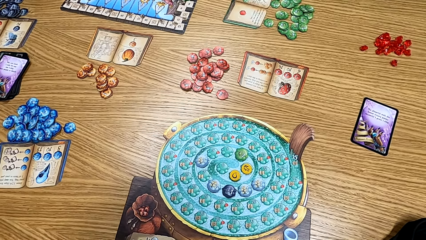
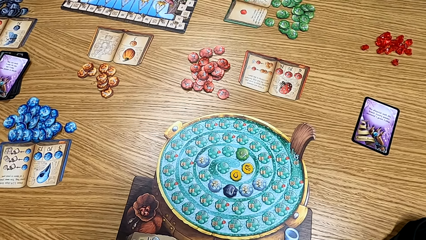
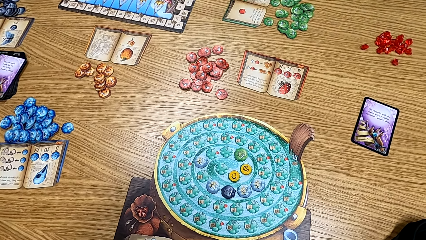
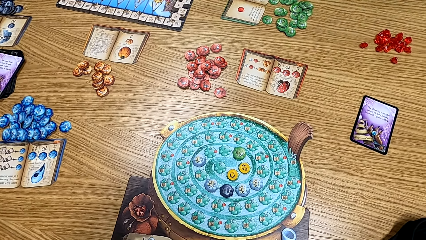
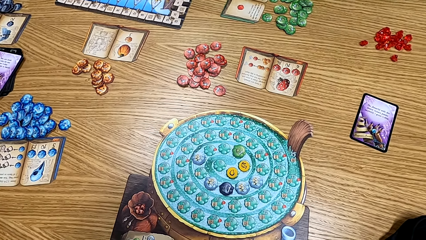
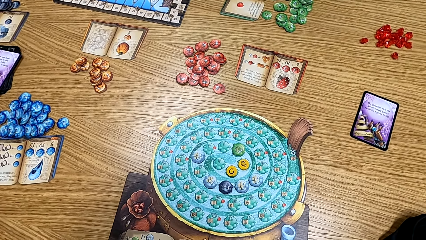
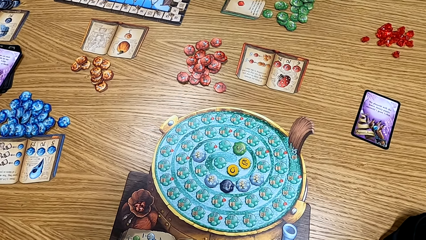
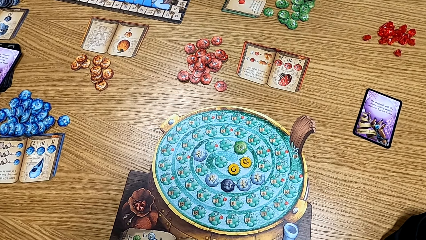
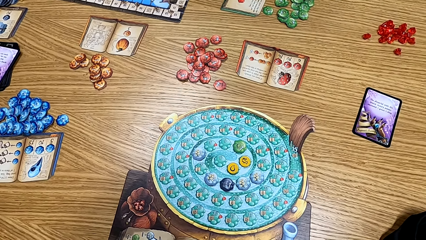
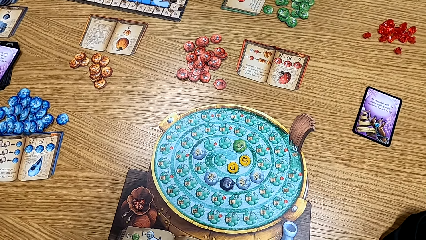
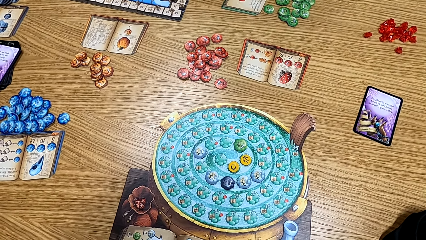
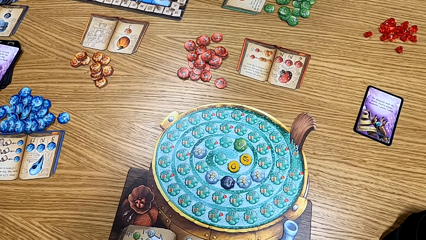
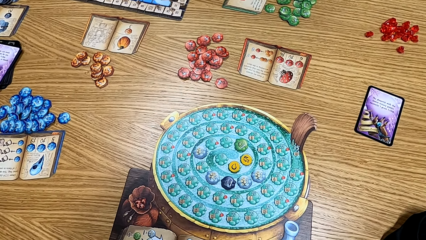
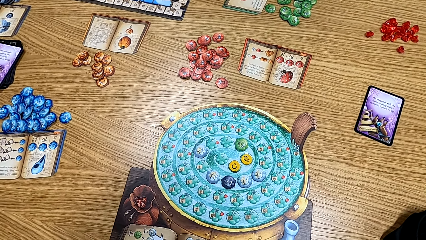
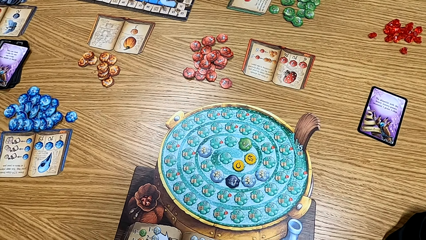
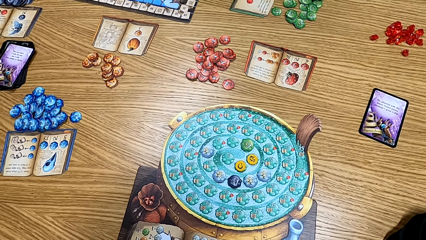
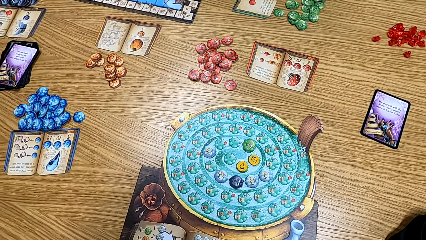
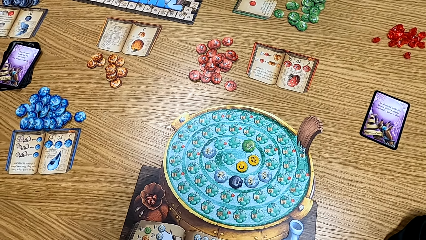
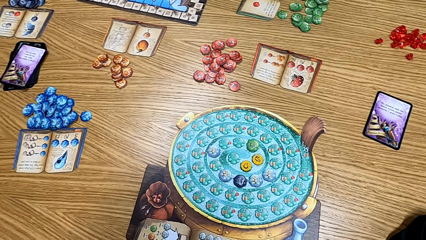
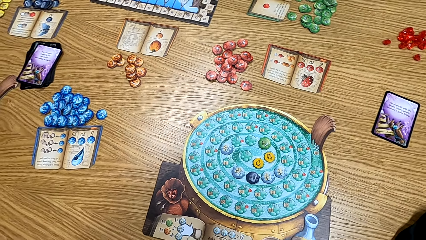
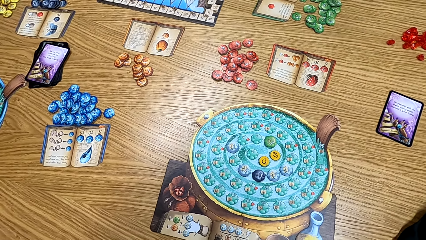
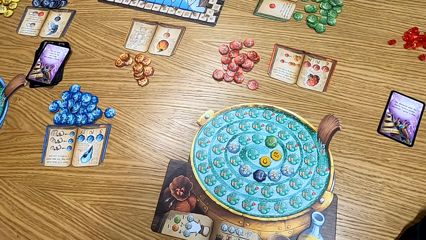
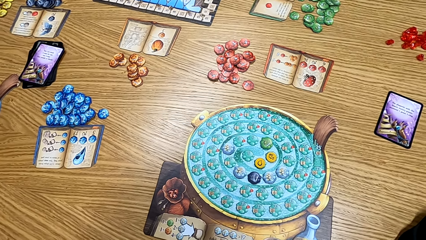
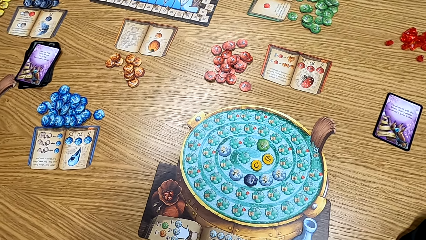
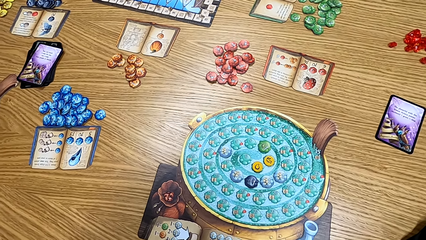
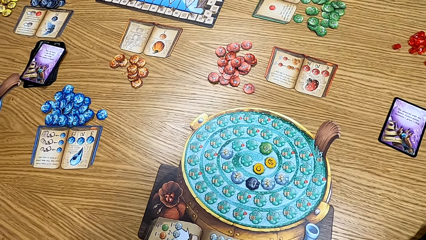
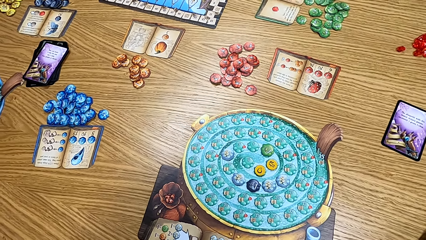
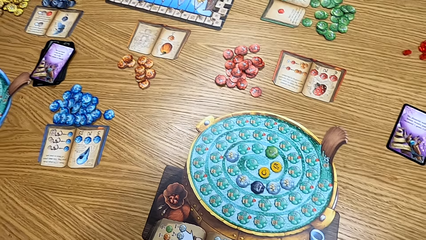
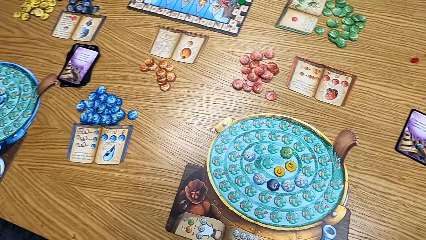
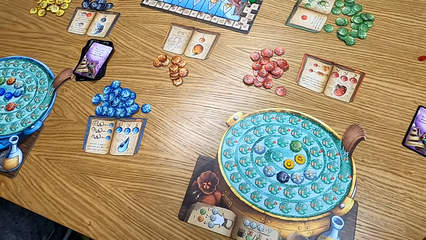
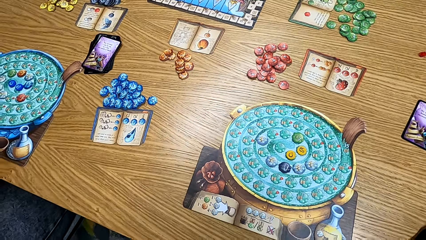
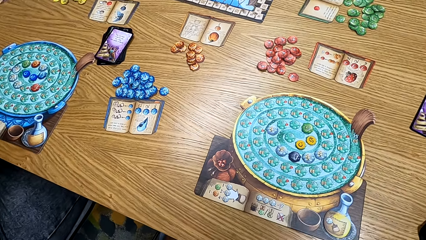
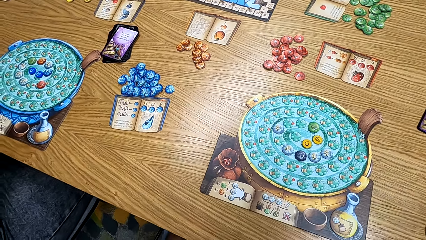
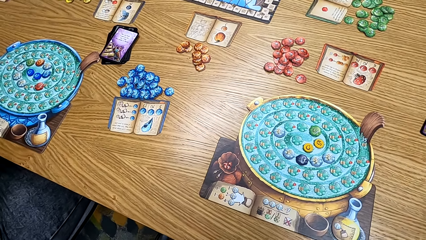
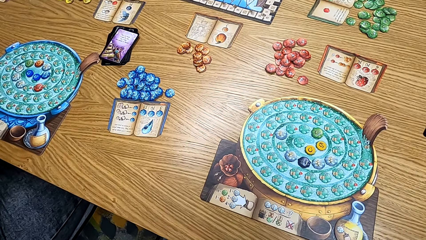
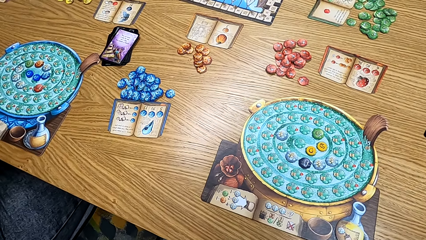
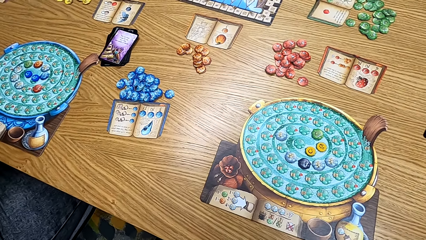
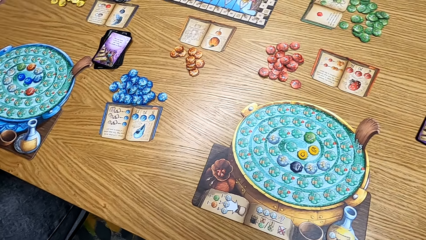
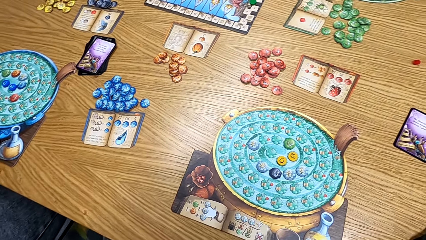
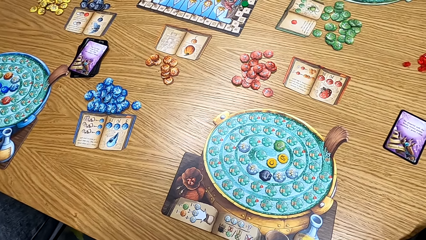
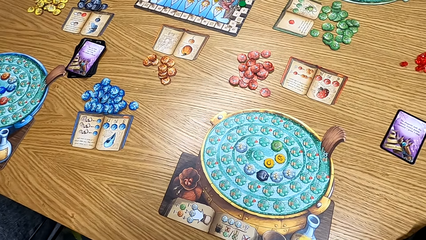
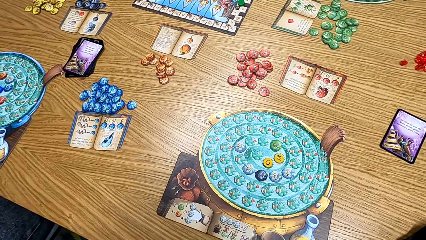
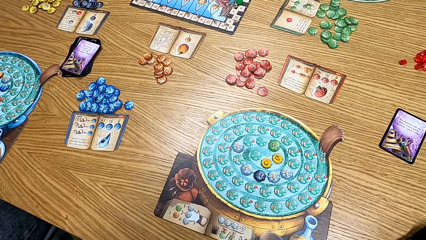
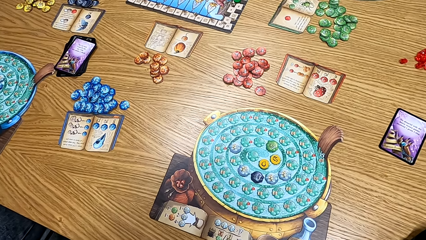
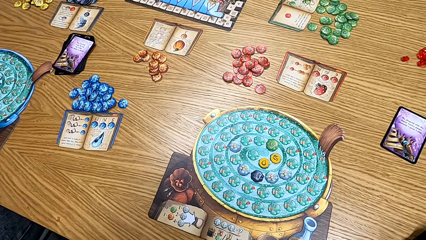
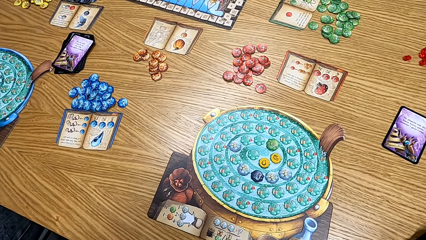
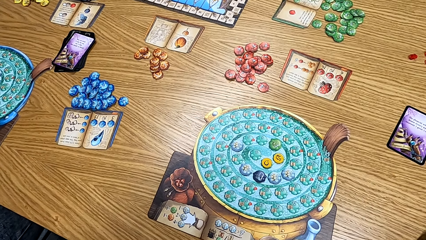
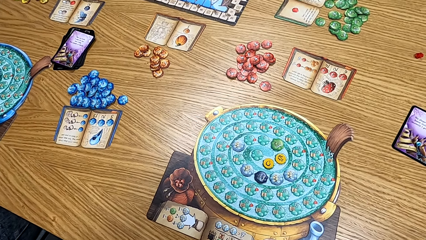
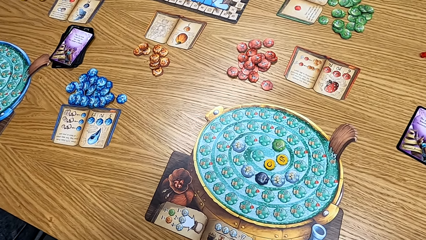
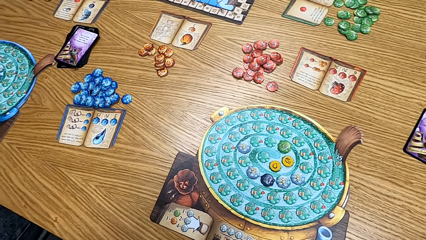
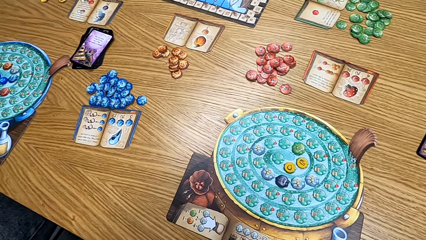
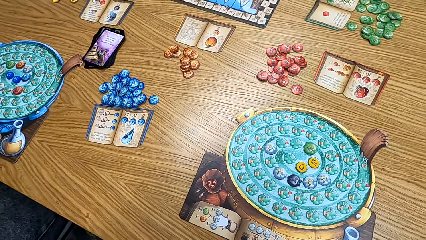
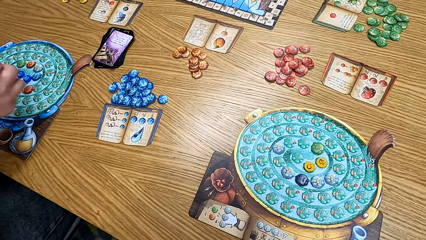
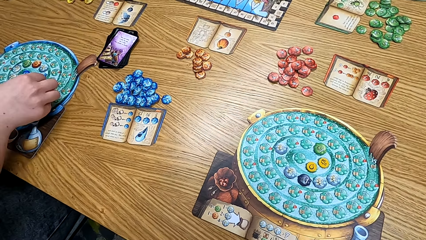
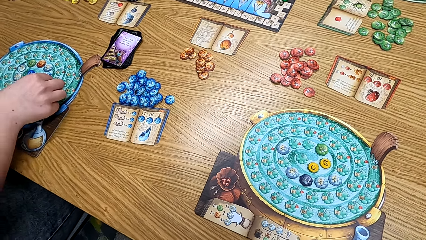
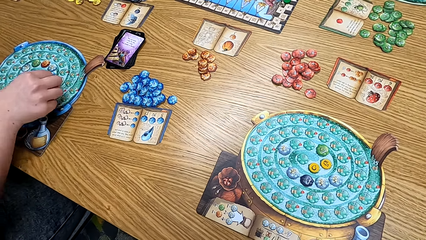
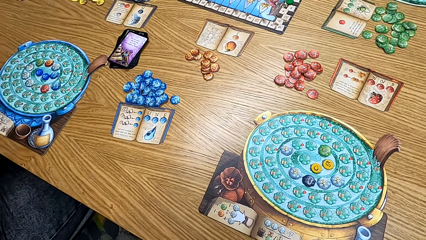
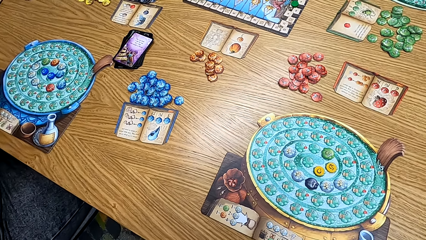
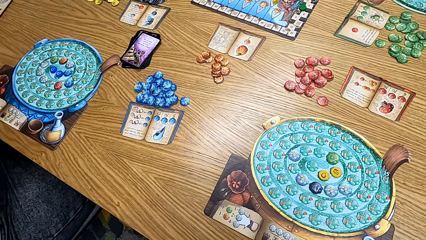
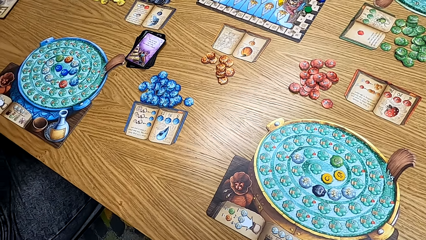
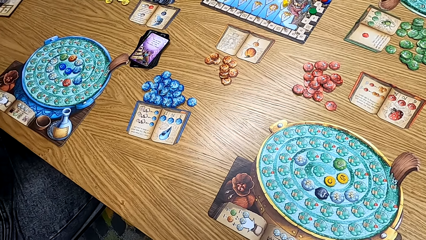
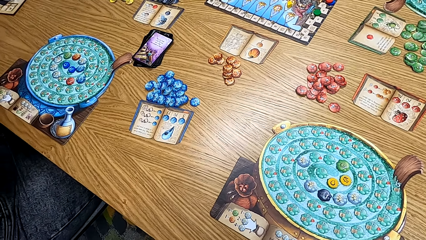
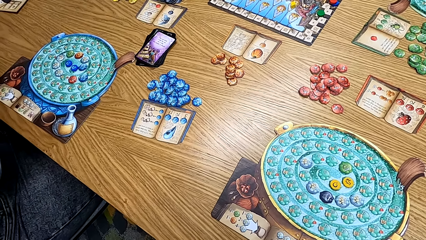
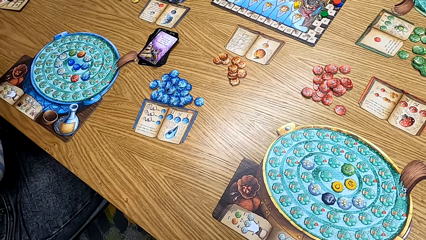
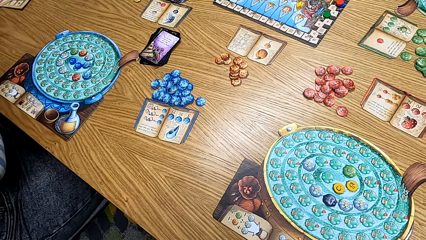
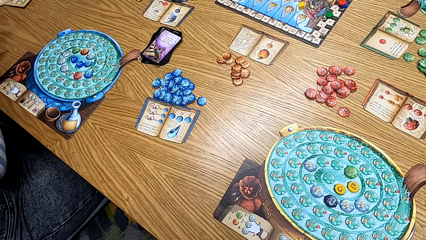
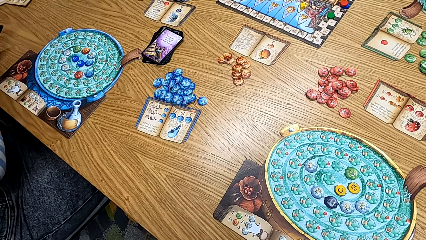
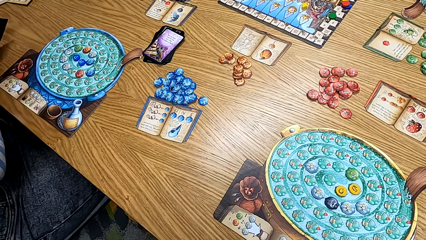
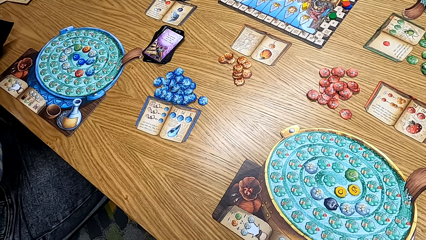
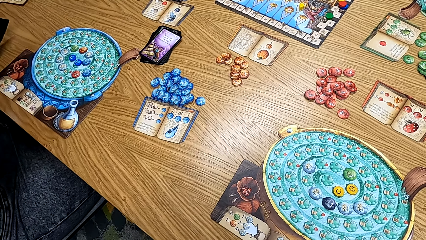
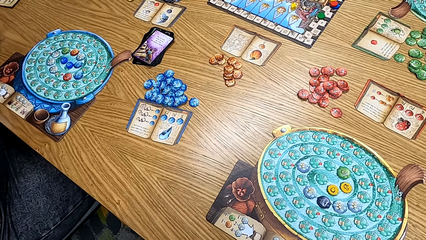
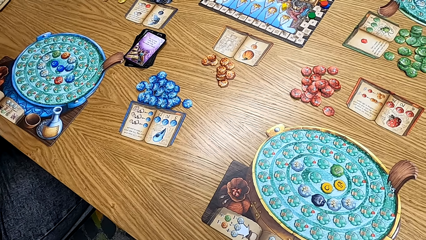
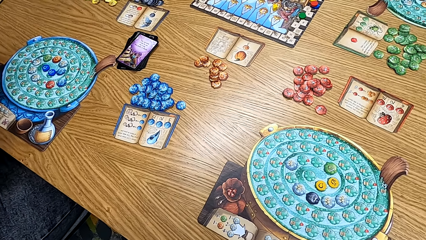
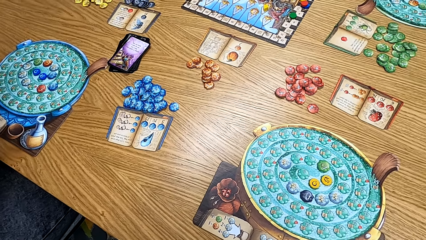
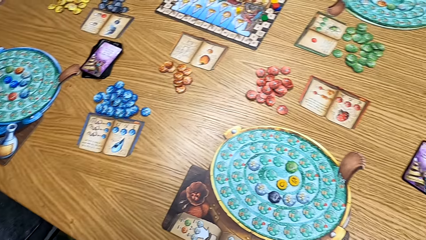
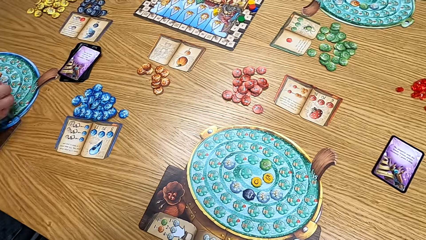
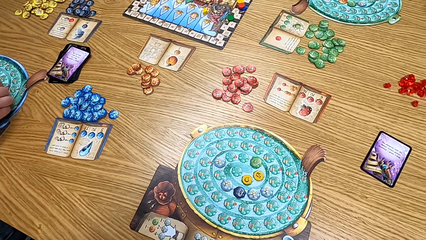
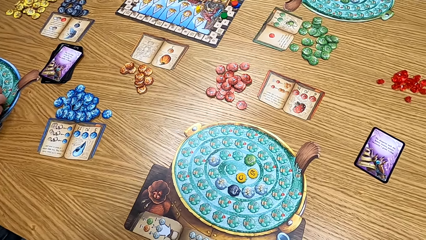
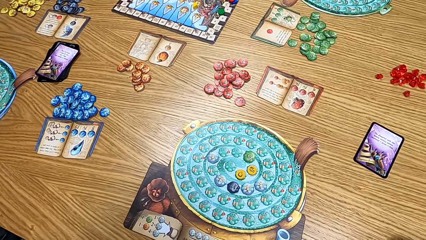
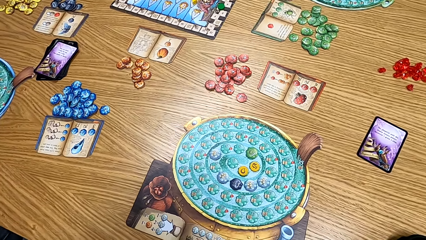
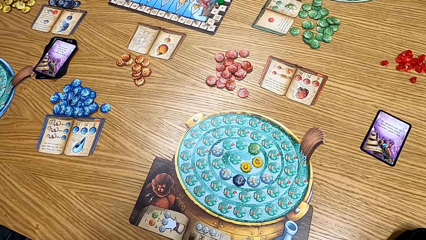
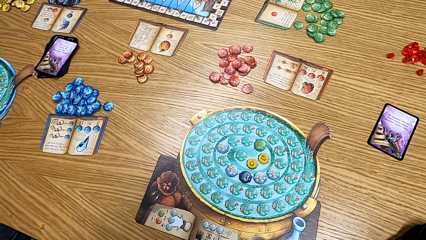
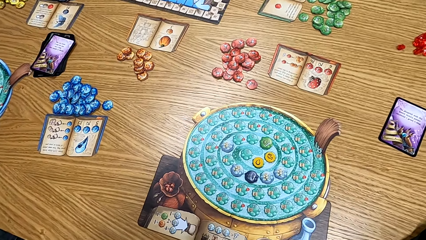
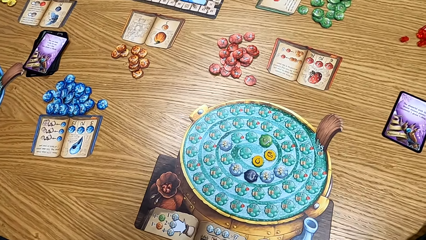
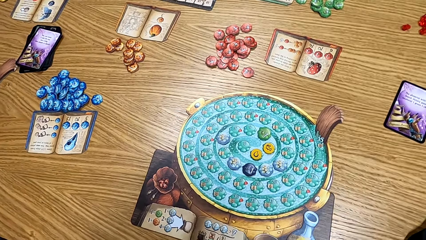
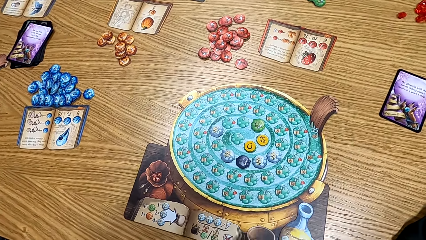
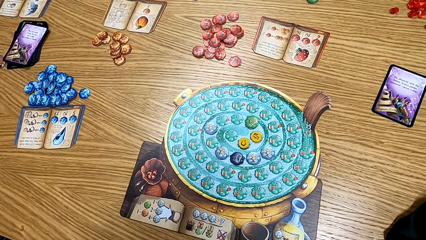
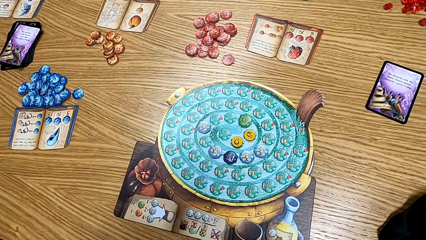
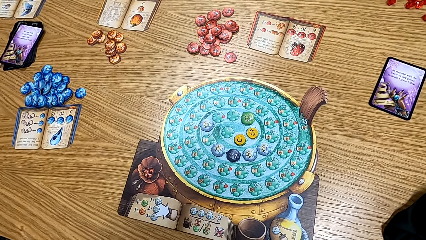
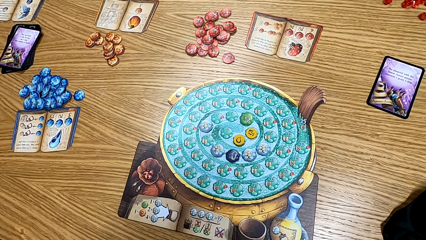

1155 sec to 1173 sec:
The camera wearer looks at the table. A man puts the blue chip on the board. A woman plays the game. The woman puts the card on the table. The camera wearer looks at the table.
